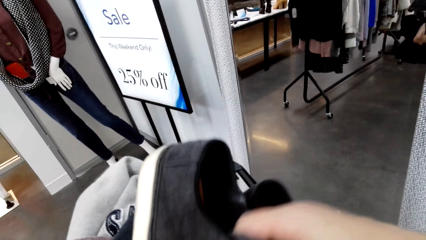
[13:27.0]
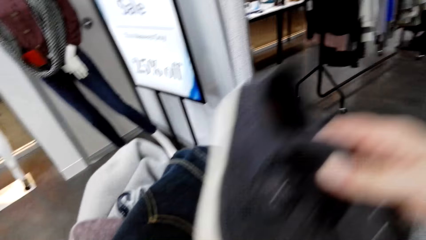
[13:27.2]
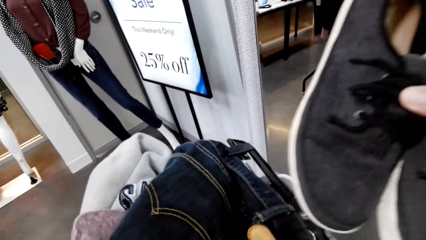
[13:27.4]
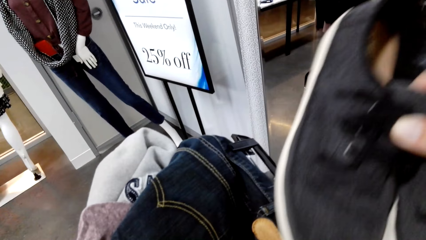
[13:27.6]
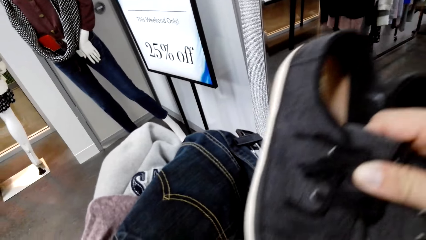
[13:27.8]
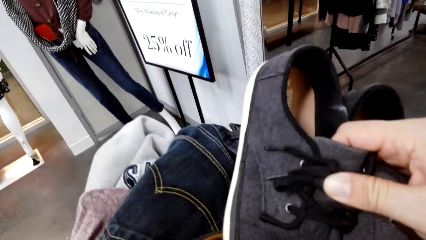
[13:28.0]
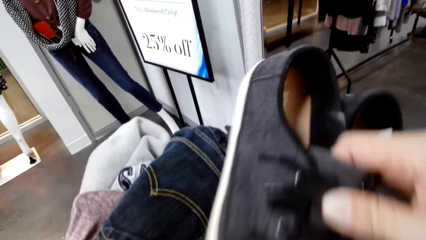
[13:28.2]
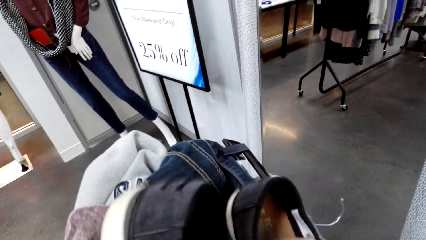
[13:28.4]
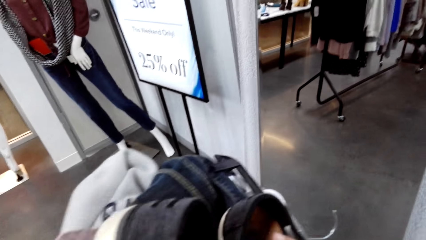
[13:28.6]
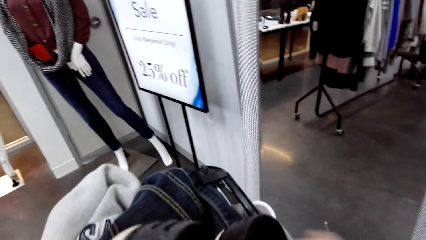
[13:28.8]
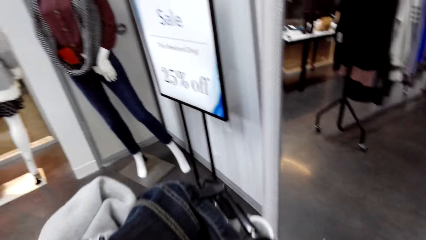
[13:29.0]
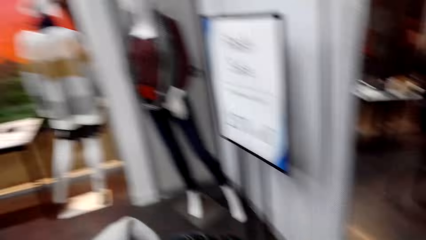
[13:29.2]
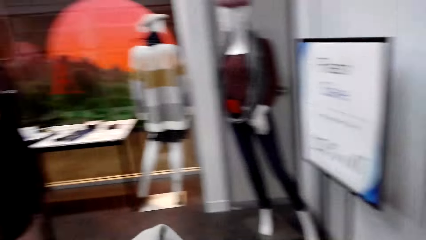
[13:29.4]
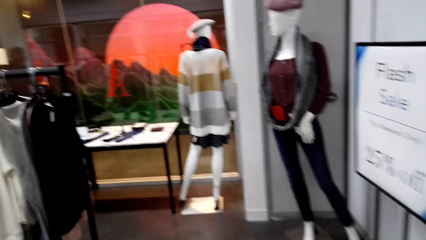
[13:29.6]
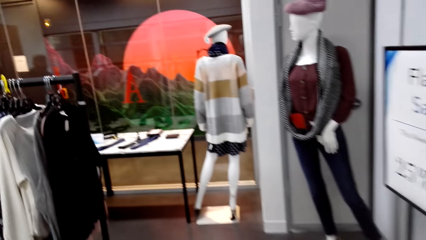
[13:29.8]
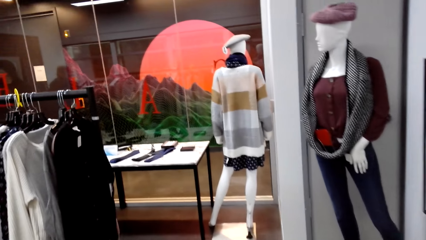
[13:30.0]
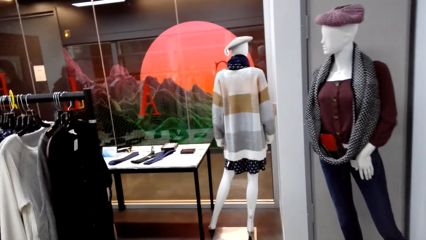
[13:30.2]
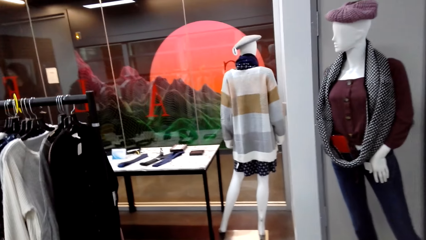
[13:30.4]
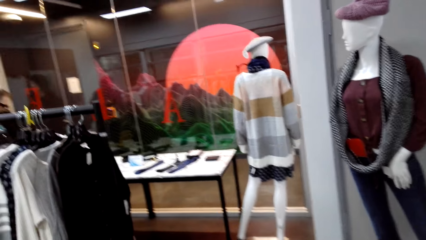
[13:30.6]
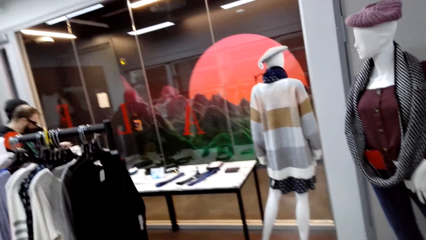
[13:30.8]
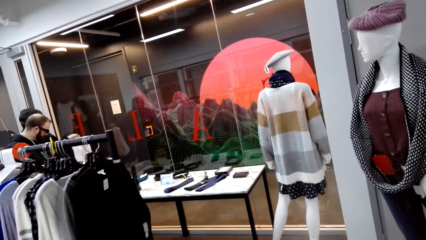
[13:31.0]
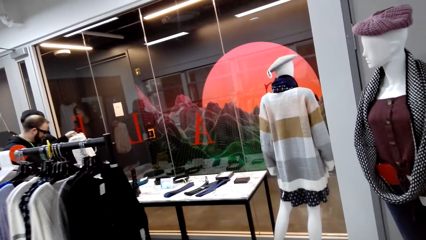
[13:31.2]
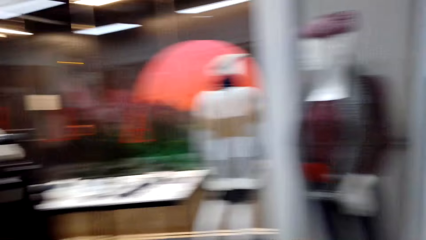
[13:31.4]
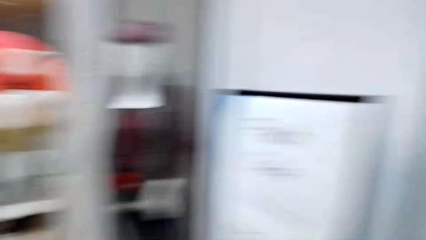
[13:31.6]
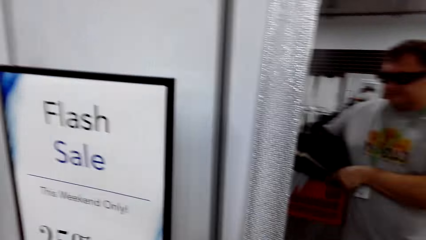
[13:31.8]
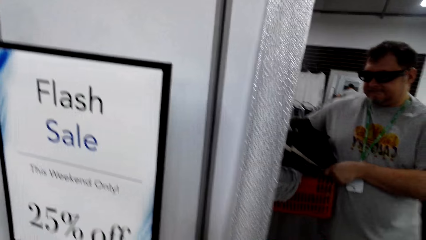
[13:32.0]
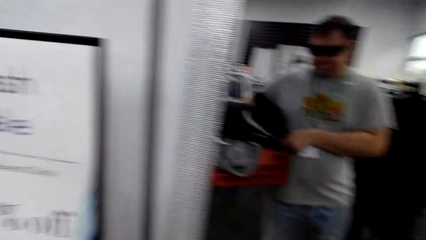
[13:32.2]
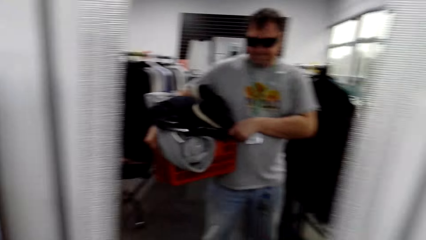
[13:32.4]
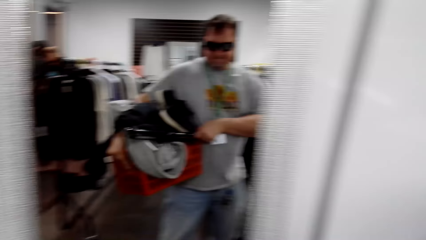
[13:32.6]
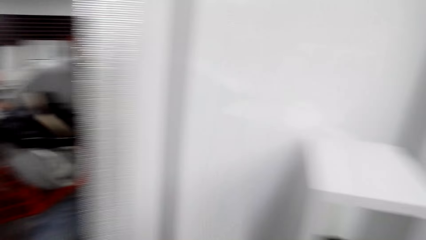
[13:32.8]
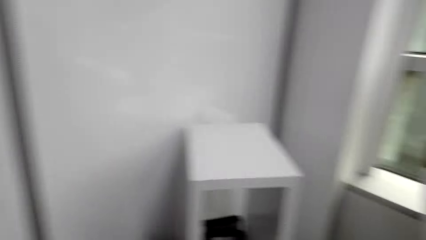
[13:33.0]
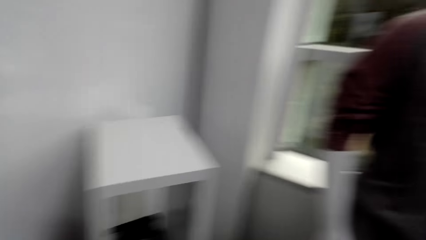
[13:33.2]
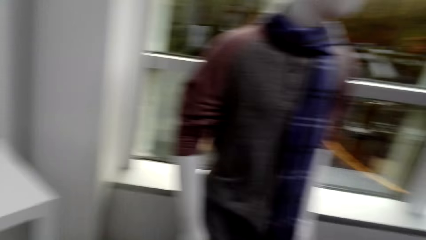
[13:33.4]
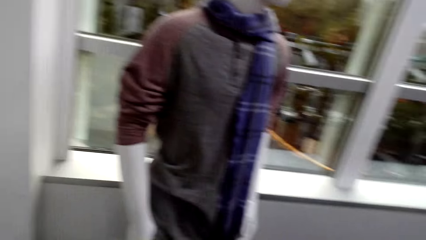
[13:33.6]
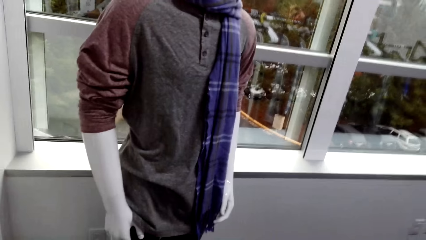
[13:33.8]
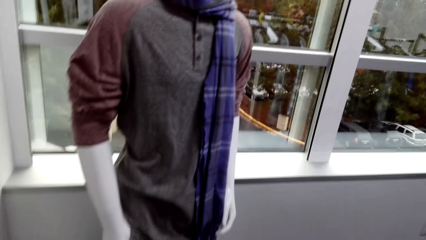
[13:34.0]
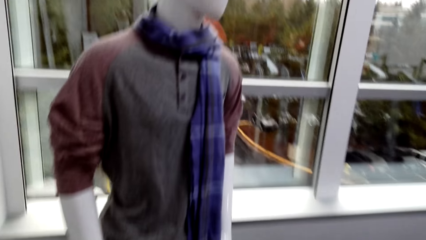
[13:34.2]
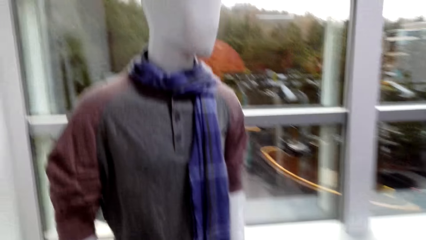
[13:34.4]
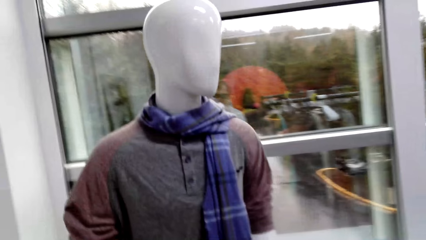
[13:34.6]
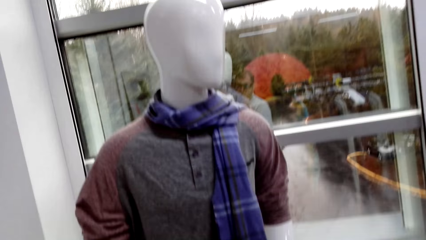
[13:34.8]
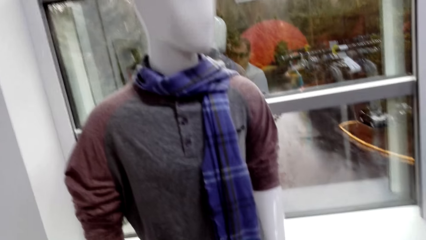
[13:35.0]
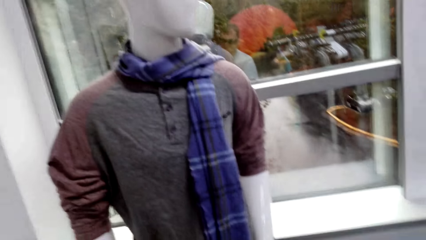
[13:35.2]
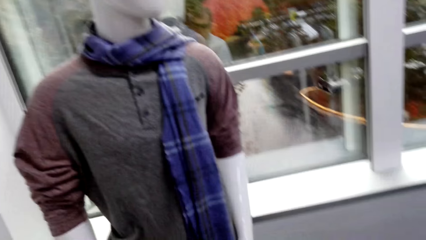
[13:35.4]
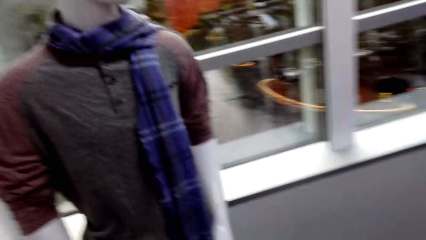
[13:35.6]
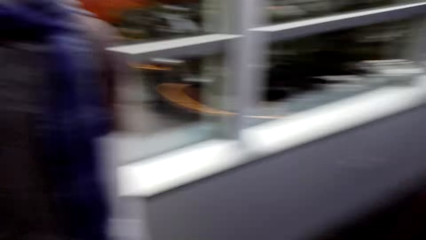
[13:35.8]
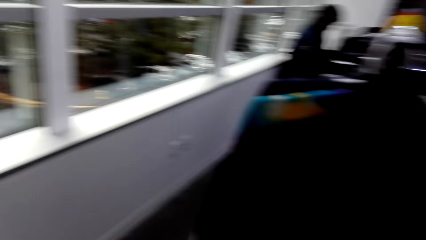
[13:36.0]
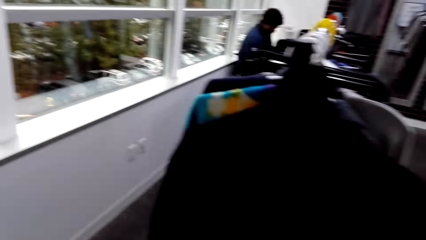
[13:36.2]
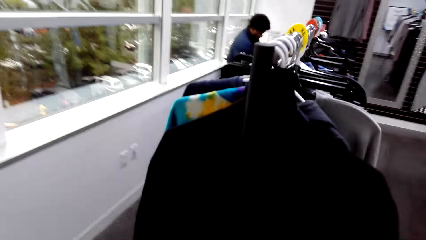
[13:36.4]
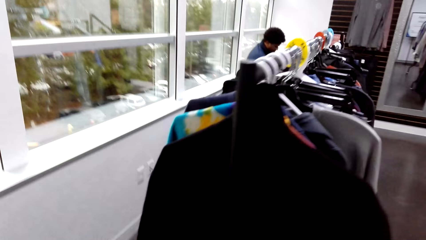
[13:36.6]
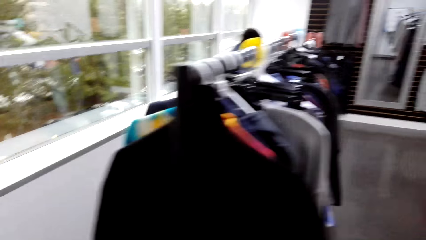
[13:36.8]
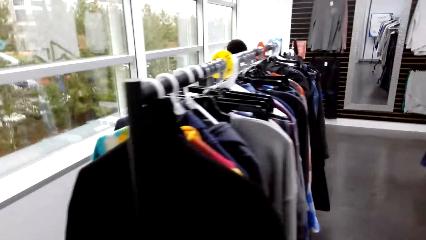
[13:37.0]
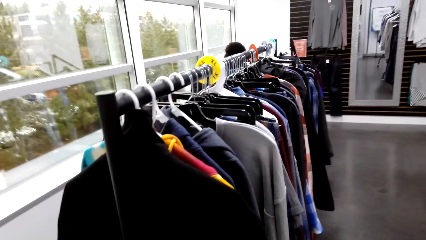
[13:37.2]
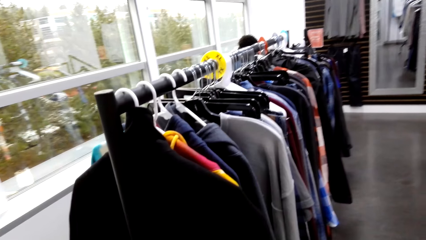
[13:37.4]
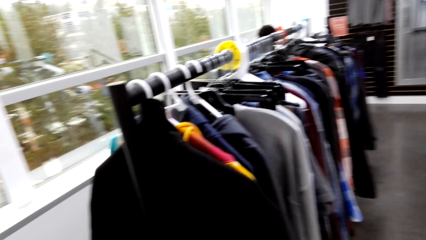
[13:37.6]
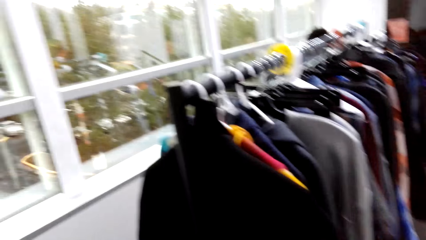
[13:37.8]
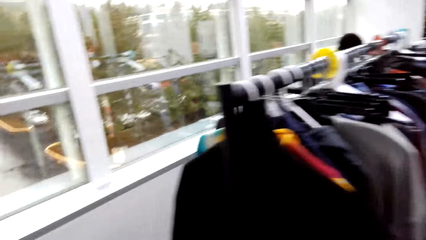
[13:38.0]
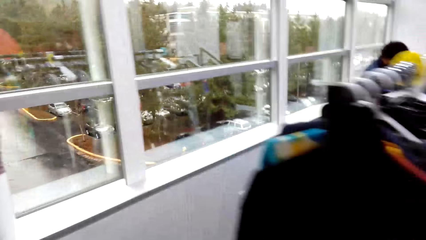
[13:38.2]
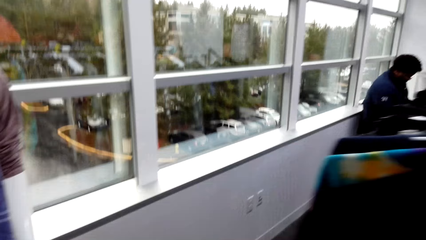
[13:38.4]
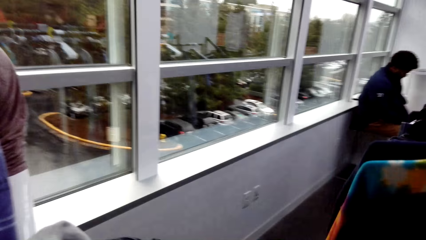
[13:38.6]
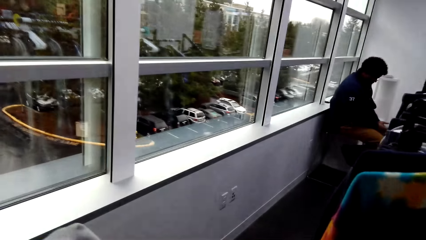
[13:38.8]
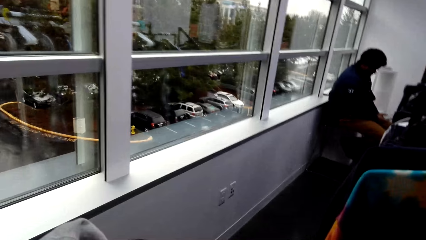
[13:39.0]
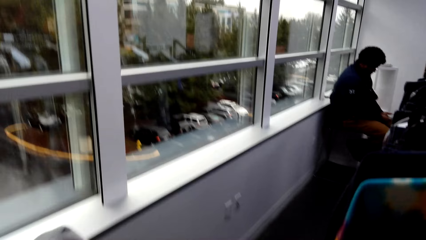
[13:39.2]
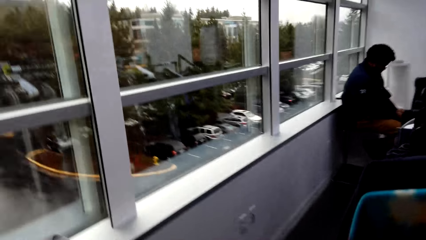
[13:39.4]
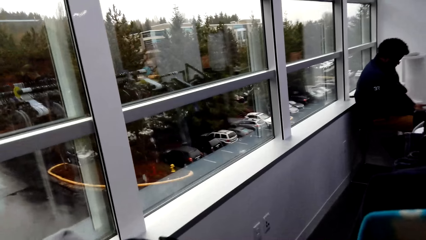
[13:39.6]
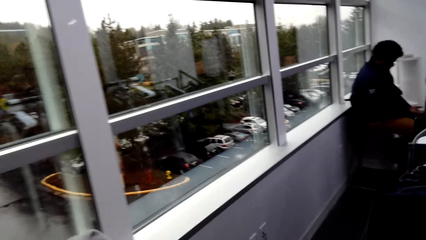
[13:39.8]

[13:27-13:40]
The camera wearer puts the shoes in the tray. They walk around the shop. They walk in the boutique.

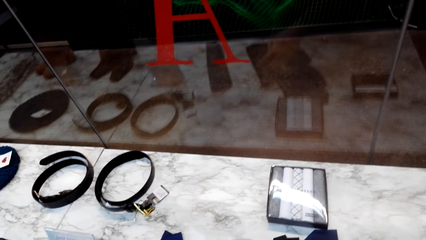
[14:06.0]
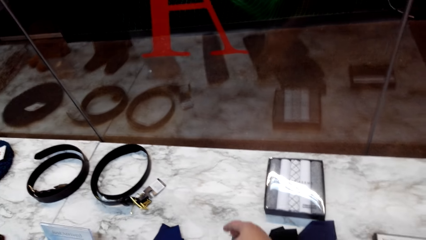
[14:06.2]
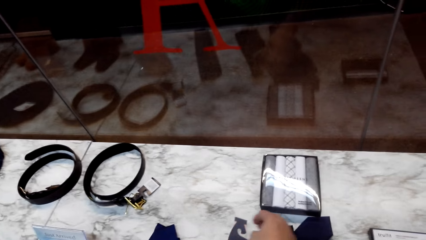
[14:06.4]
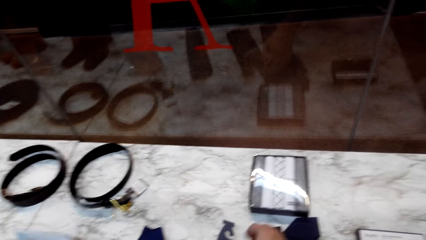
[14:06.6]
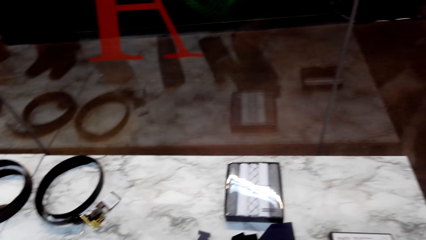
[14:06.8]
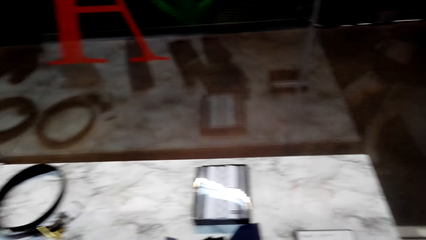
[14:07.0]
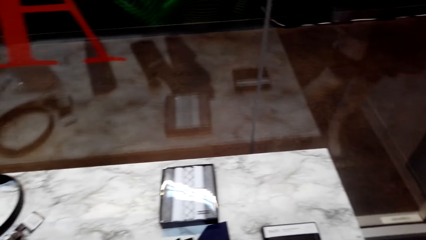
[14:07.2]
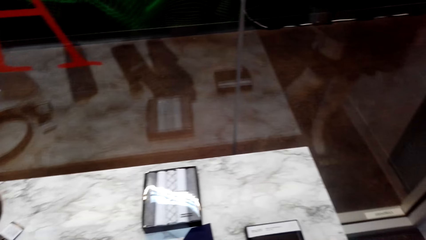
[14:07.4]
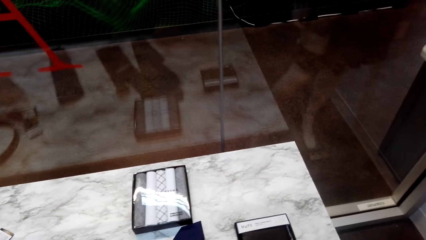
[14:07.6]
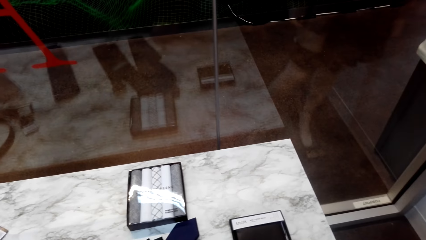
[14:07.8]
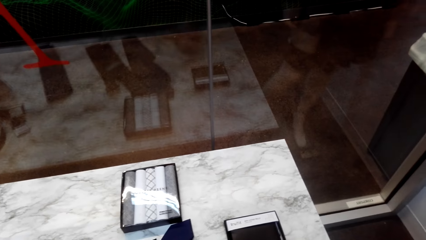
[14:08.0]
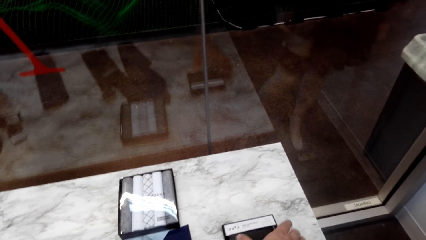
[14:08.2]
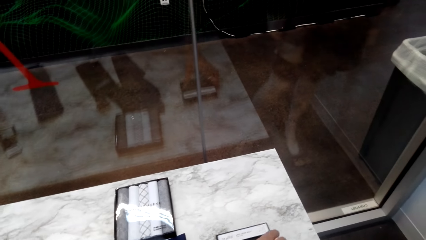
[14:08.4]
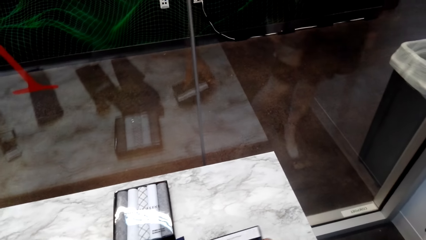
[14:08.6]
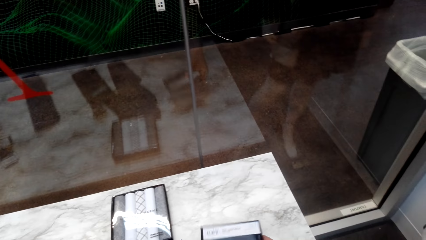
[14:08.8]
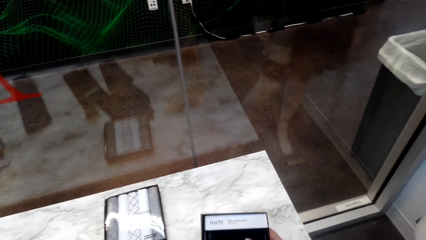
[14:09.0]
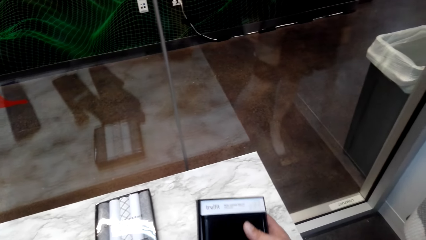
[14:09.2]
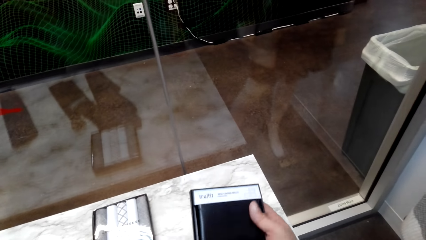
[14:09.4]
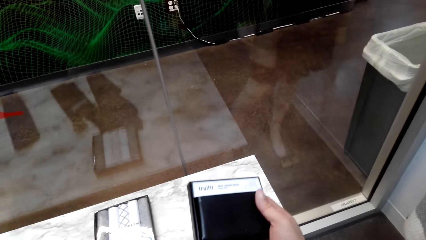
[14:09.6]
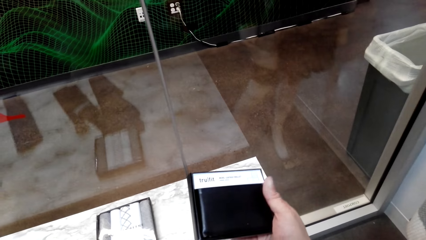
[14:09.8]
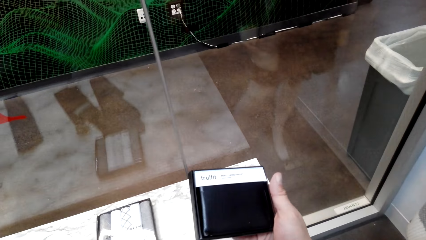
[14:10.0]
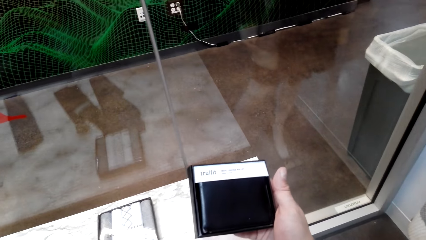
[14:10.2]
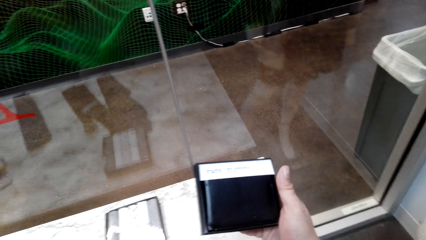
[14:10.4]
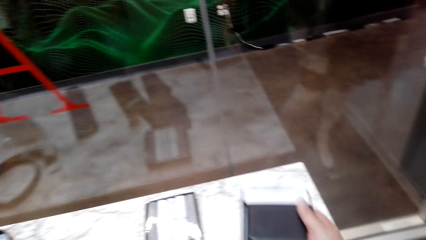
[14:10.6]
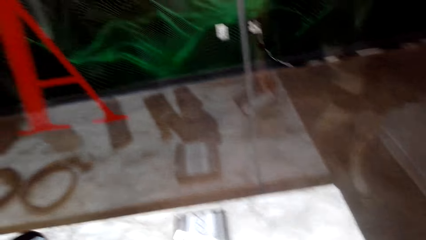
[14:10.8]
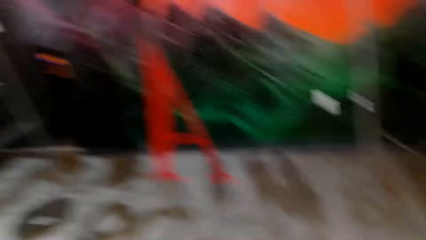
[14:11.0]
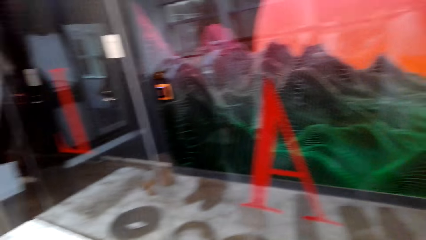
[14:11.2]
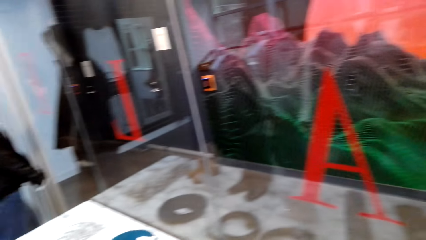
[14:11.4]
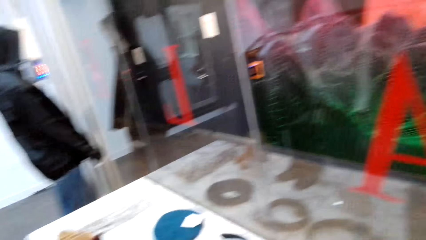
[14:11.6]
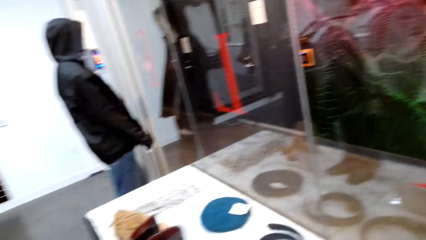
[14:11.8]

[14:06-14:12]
The camera wearer touches the tie on the table. They touch something on the table. They pick up something and look at something.
